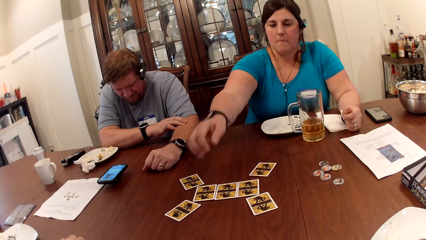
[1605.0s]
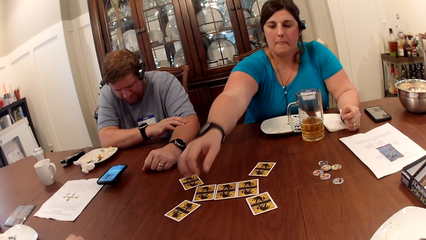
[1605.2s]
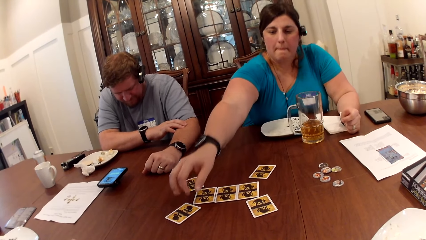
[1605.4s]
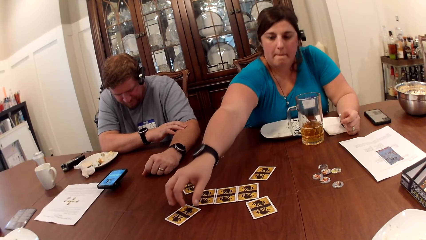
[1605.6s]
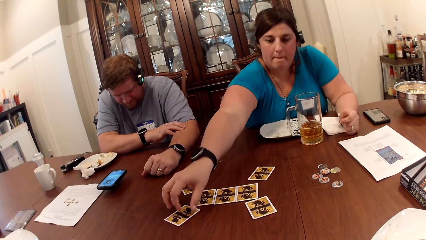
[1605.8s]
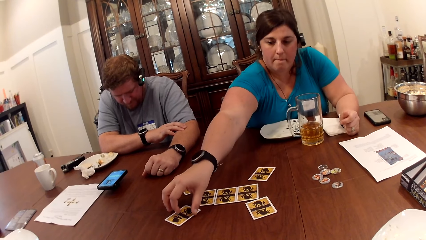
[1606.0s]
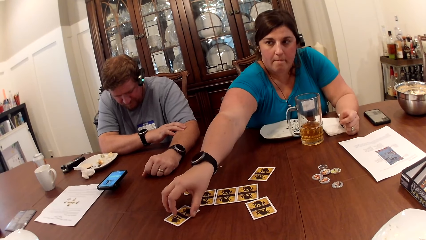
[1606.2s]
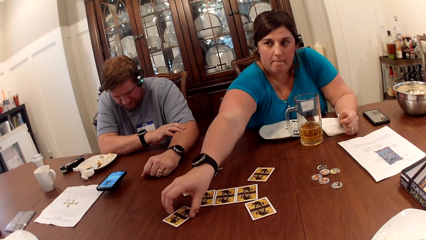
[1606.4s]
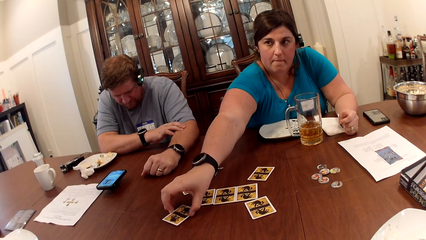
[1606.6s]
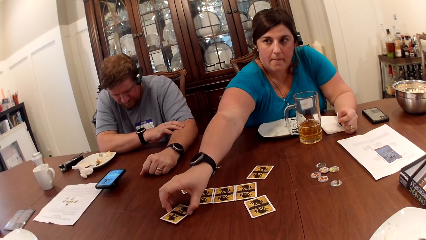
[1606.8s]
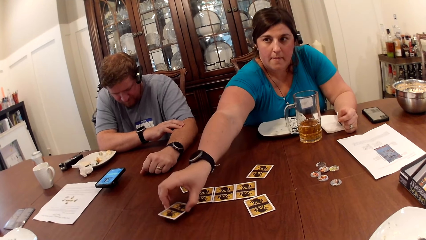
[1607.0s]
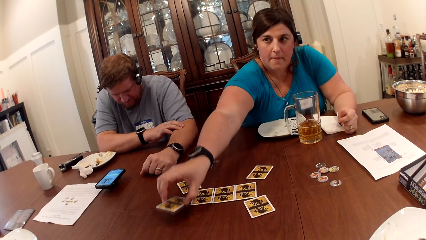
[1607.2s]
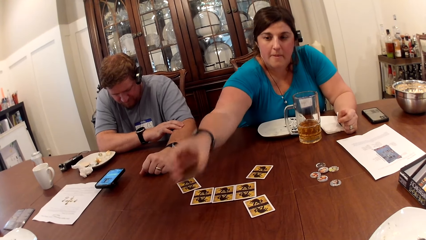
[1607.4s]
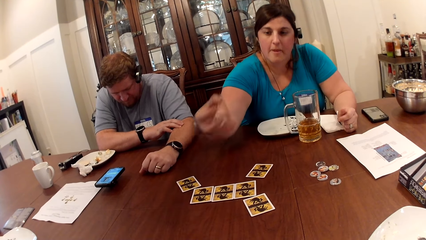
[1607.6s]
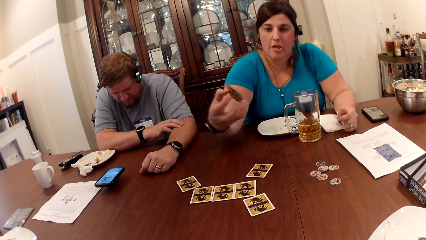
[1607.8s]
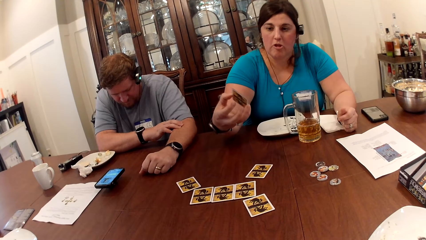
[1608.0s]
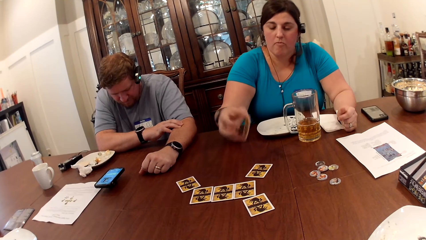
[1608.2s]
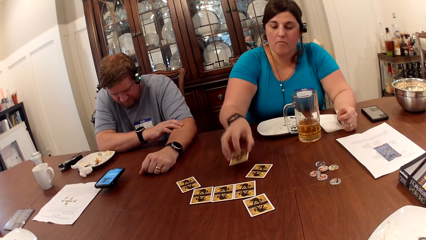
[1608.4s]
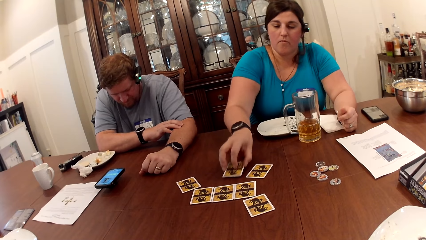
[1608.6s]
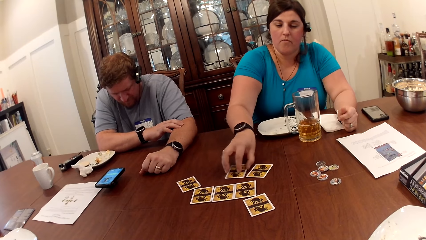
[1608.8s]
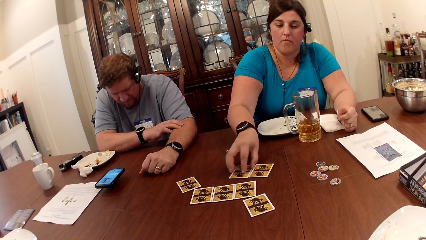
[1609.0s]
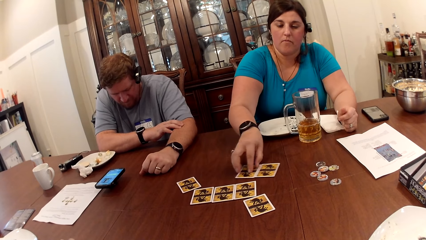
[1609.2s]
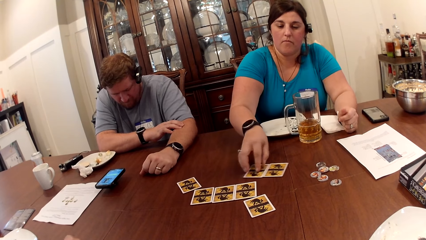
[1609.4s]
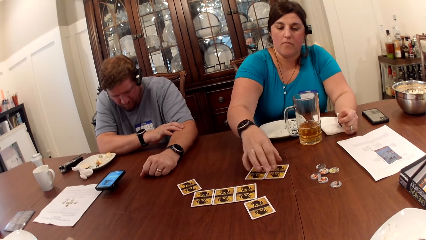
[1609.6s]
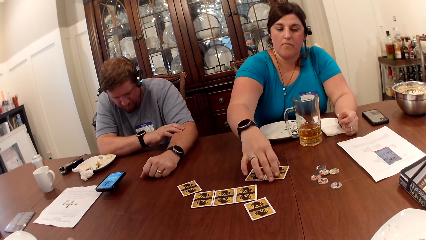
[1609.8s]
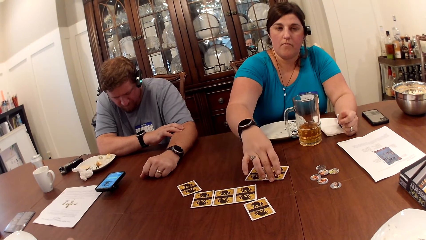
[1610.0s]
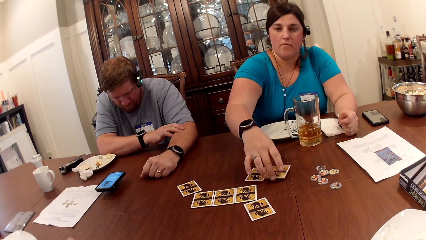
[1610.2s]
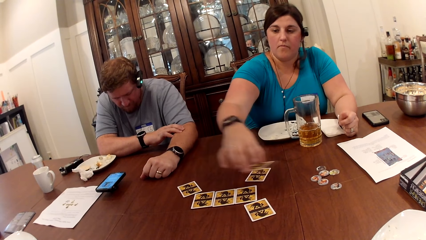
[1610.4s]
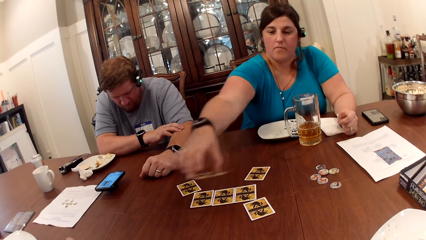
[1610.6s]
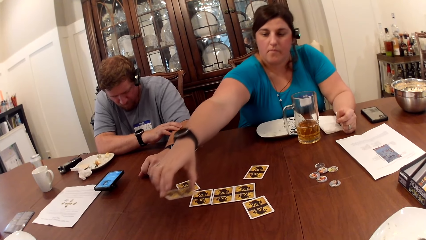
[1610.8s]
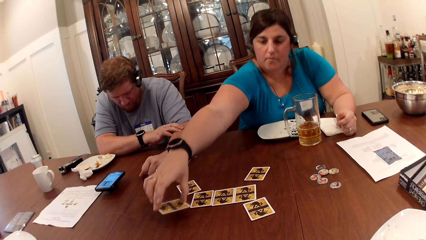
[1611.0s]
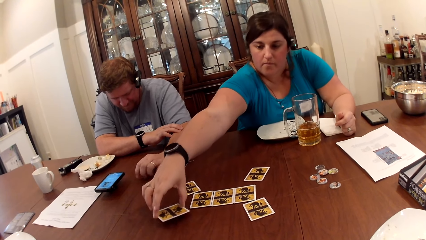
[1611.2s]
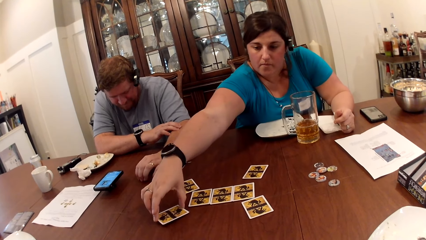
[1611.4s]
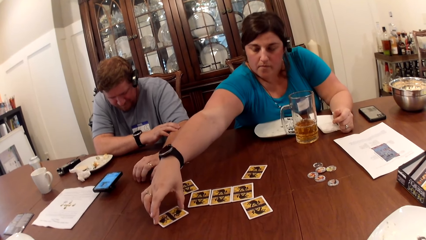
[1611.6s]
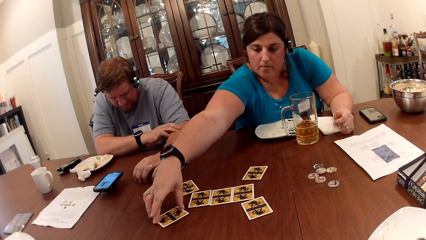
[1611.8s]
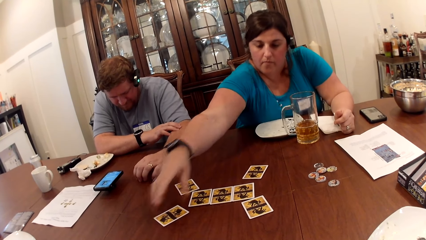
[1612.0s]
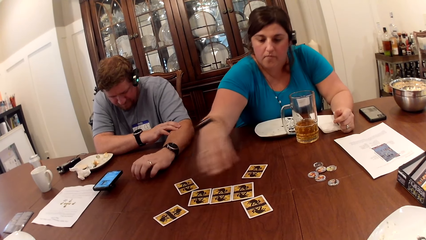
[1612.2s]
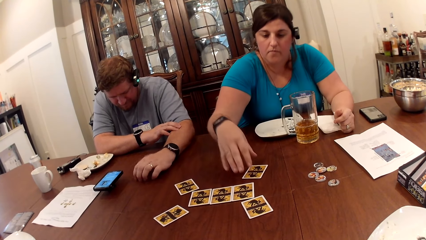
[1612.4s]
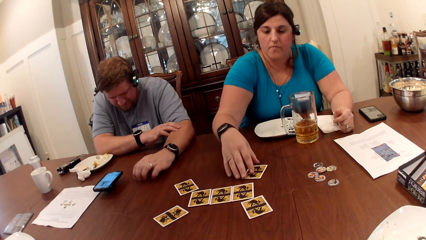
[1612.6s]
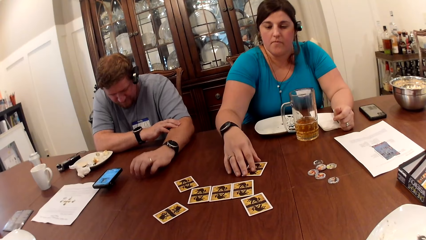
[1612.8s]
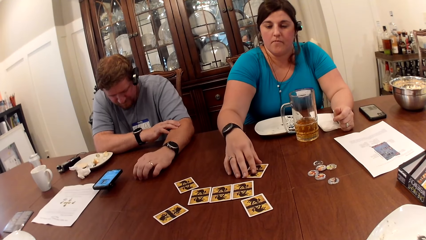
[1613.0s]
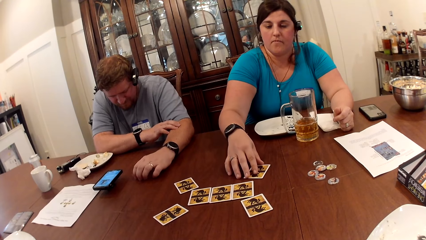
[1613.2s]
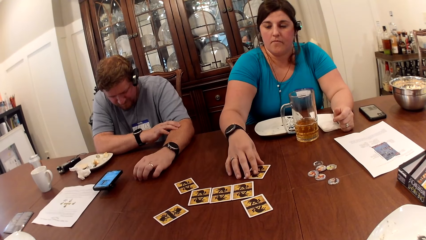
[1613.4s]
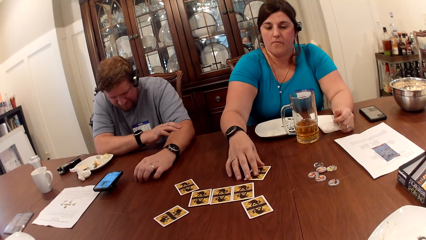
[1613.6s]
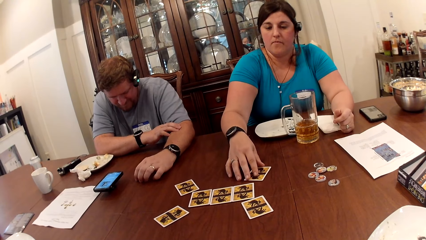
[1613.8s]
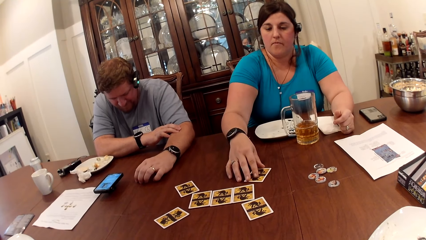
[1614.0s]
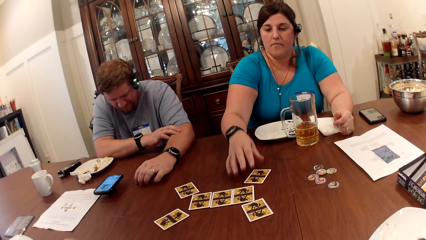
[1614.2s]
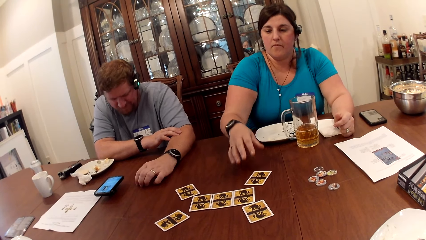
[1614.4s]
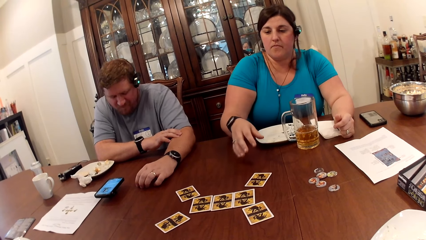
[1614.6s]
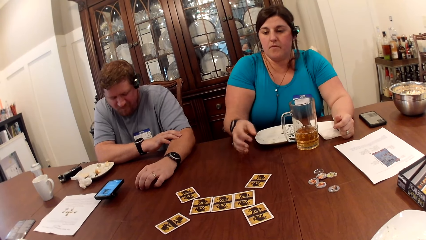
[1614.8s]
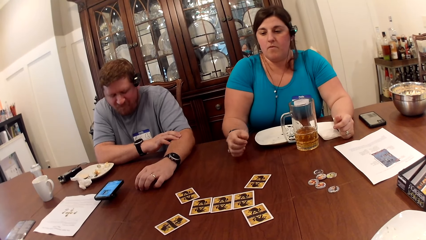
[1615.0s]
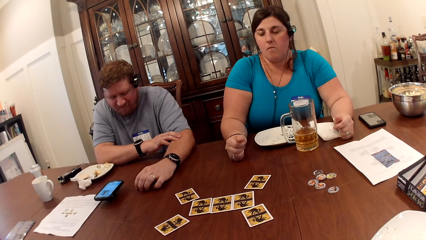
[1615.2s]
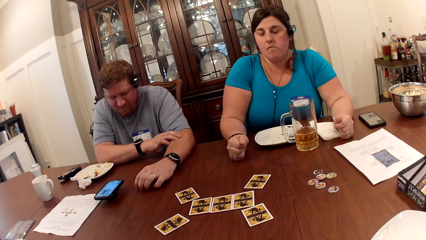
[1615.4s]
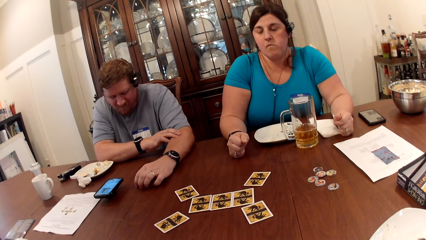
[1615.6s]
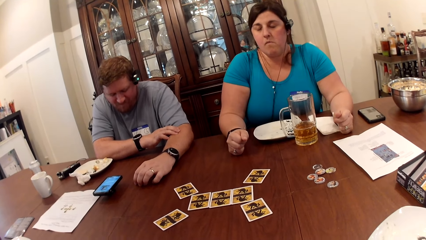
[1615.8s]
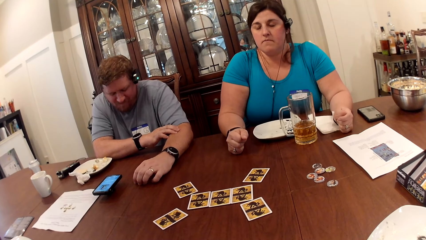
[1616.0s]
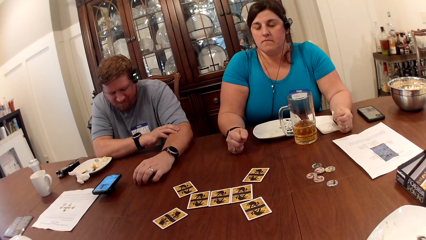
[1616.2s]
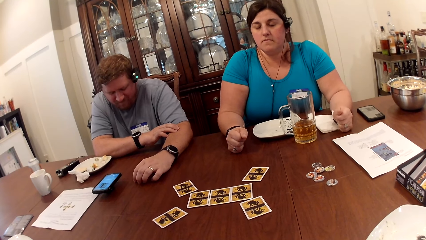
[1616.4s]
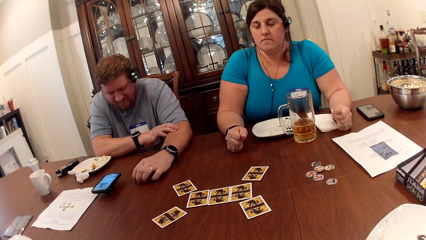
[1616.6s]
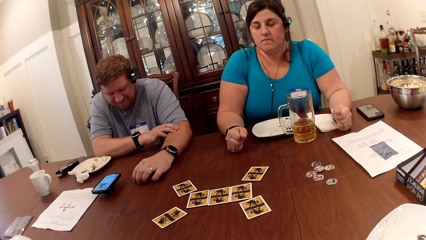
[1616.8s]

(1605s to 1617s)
A woman picks a card with her right hand. The woman drops the card with her right hand. The woman picks a card with her right hand. The woman drops the card with her right hand. The woman exchanges the card.

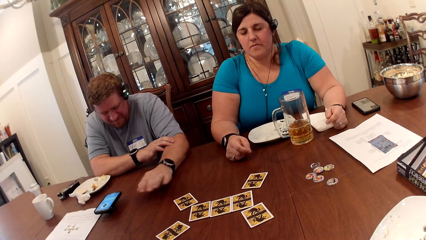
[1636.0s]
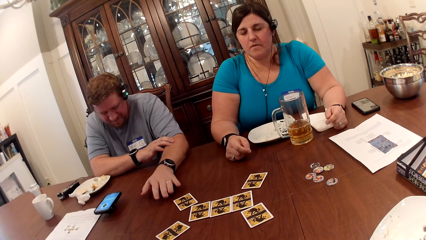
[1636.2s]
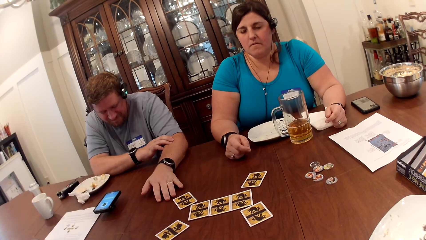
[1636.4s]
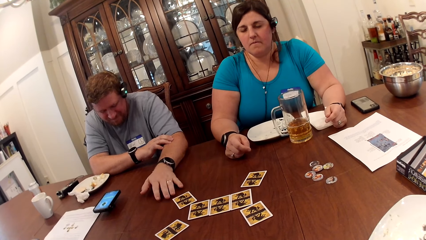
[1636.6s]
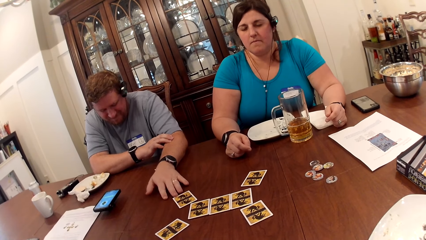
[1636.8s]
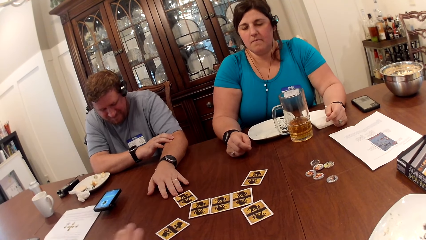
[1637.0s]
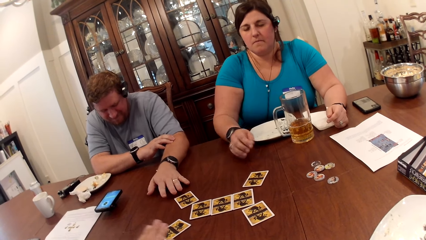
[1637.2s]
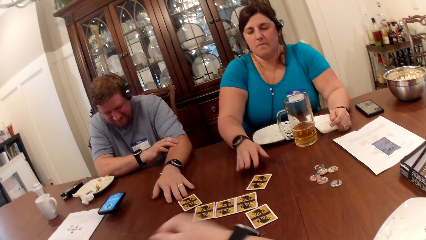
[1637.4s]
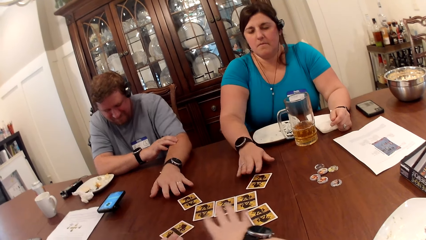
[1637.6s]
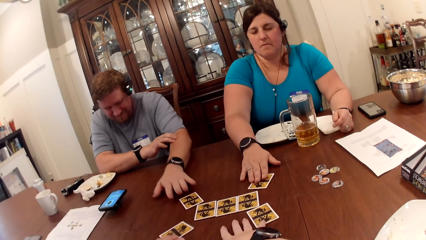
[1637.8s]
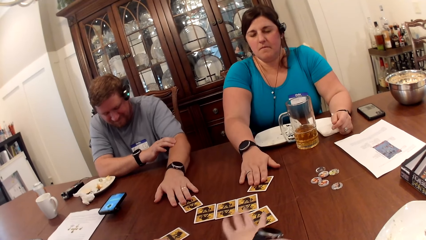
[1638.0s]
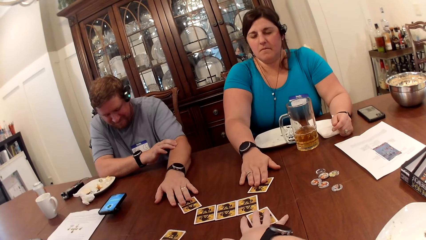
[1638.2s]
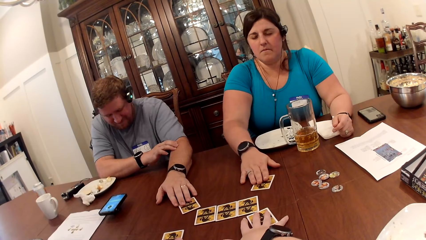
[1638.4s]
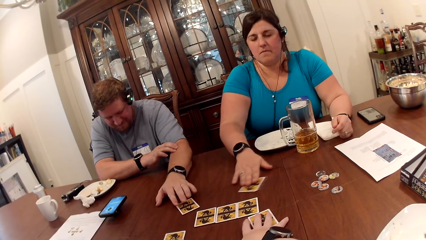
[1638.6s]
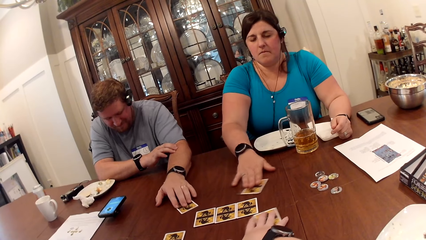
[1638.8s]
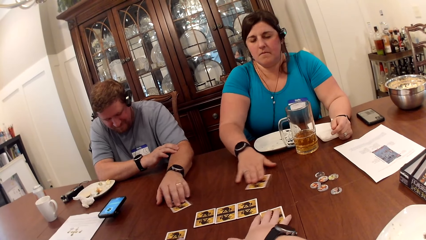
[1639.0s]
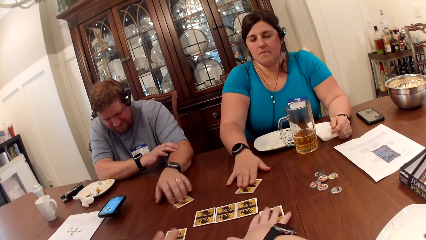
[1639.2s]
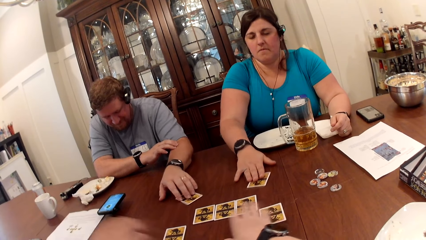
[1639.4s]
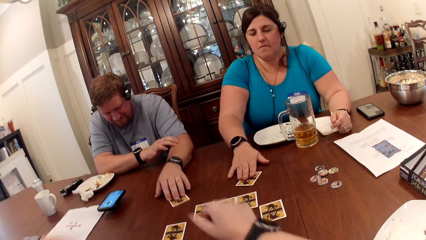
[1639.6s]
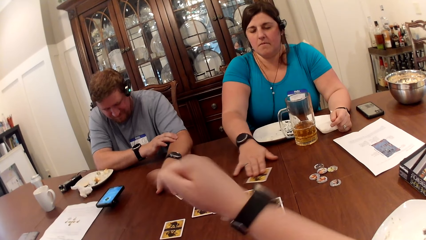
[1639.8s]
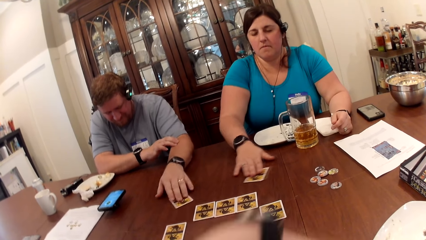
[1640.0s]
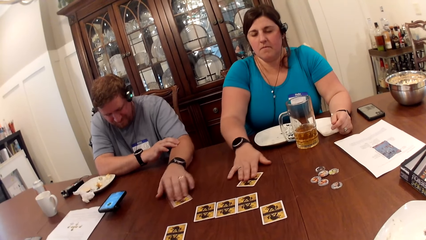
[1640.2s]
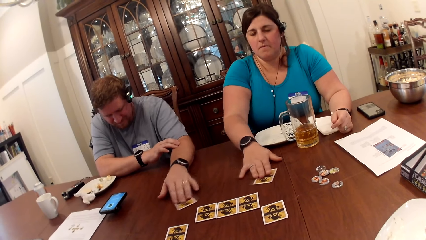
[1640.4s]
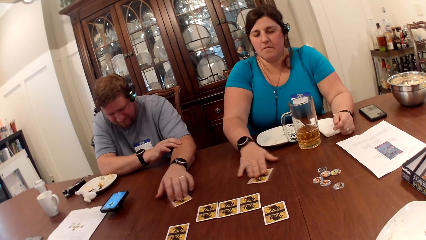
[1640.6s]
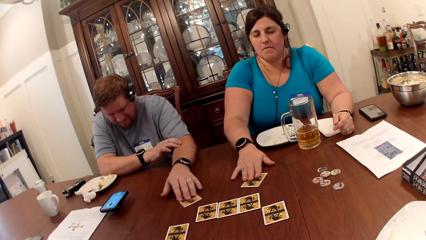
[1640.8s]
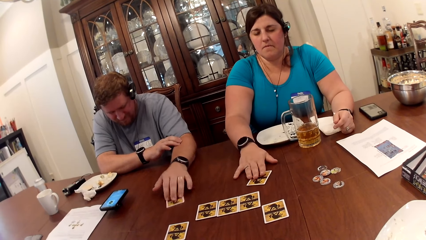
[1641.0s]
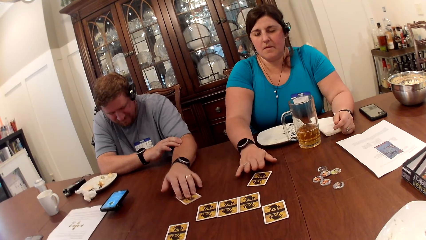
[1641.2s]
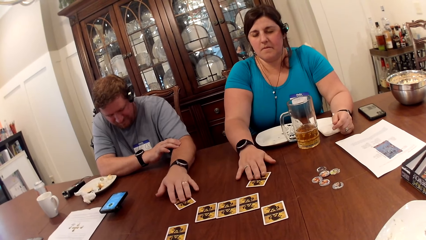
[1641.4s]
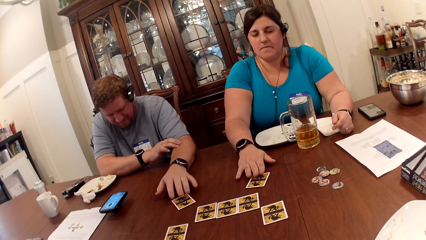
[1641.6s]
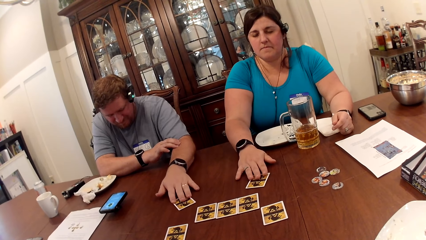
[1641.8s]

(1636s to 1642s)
A man places his right hand on a card on the table. Another man places his left hand on a card on the table. A woman places her right hand on a card on the table. The camera wearer places her right hand on the table. The woman holds the card on the table. The first man moves the card on the table with his right hand. The camera wearer moves the card on the table with her right hand. She places her right hand on the card on the table. The first man holds the card on the table. The woman moves the card on the table with her right hand. The other man moves the card on the table with his left hand. The first man rubs the card on the table. The woman rubs the card on the table.
